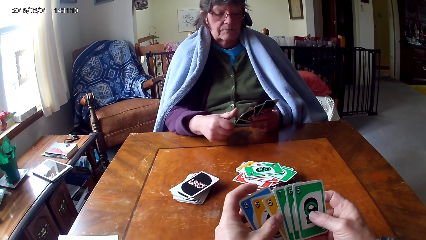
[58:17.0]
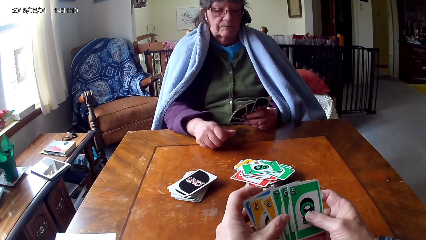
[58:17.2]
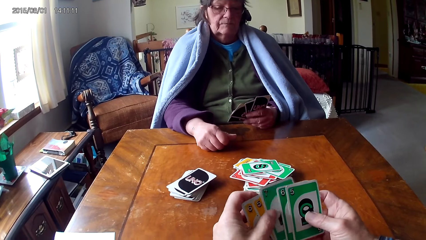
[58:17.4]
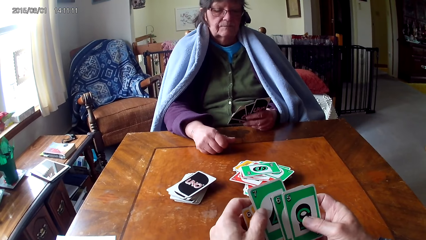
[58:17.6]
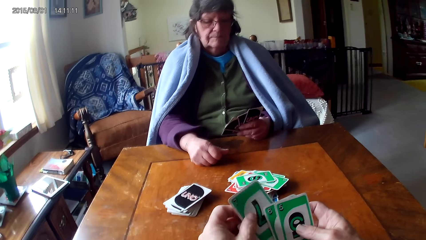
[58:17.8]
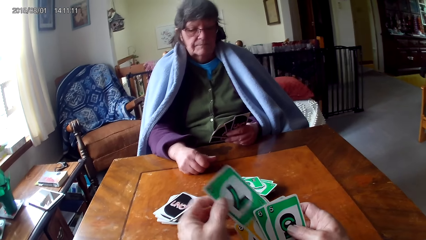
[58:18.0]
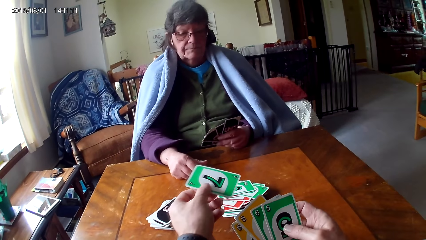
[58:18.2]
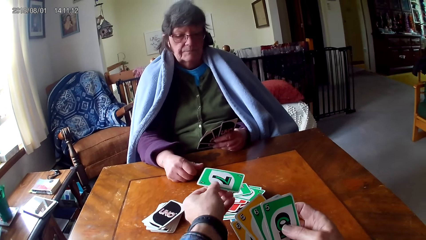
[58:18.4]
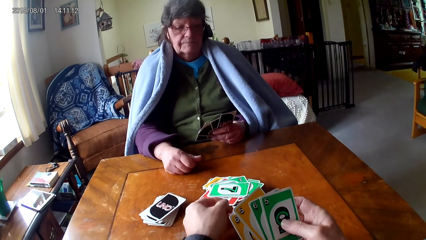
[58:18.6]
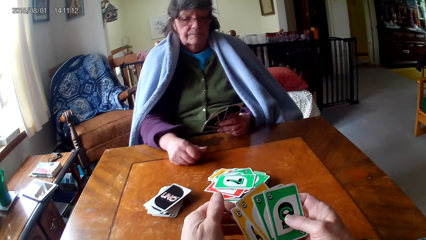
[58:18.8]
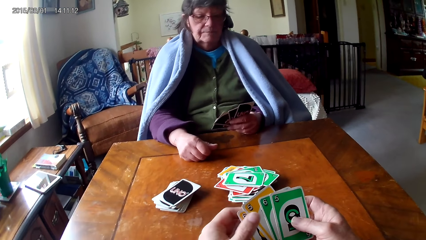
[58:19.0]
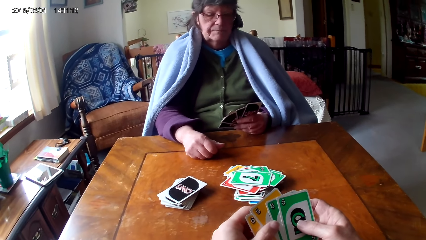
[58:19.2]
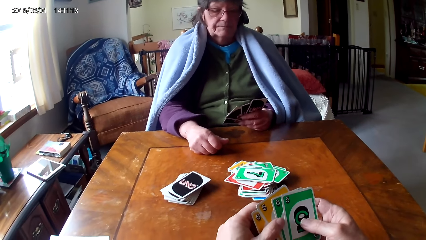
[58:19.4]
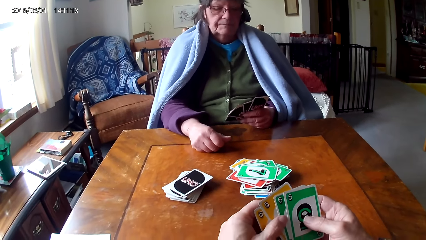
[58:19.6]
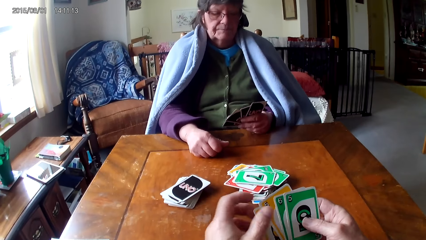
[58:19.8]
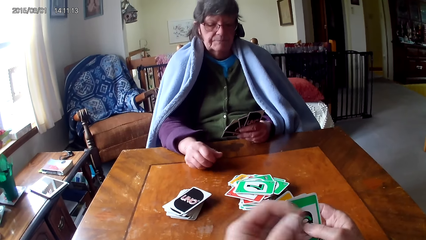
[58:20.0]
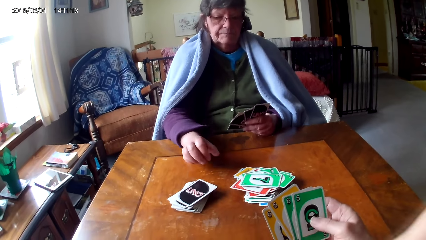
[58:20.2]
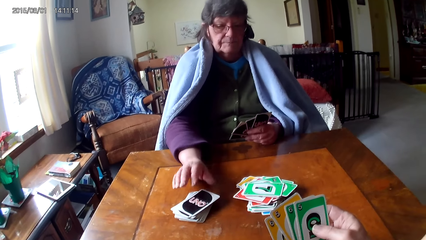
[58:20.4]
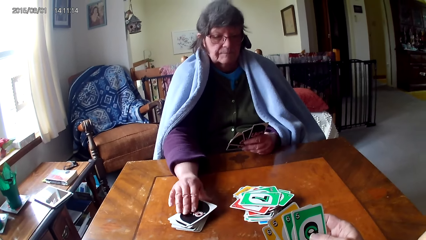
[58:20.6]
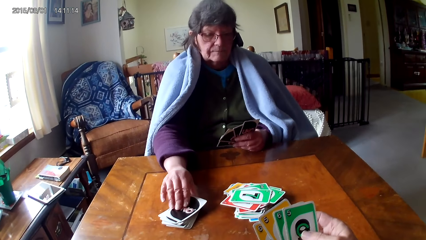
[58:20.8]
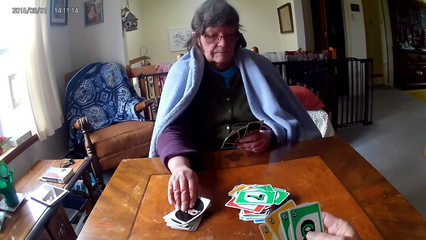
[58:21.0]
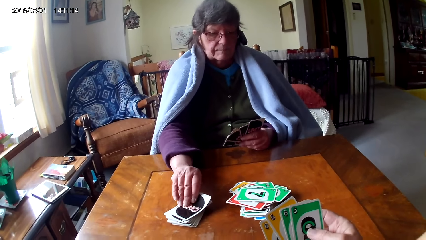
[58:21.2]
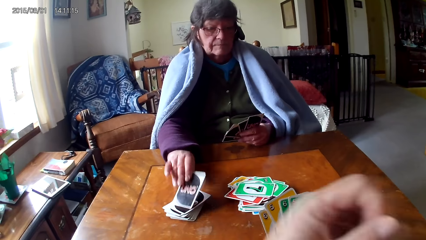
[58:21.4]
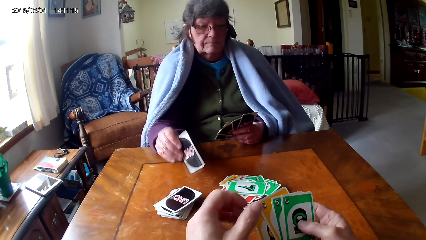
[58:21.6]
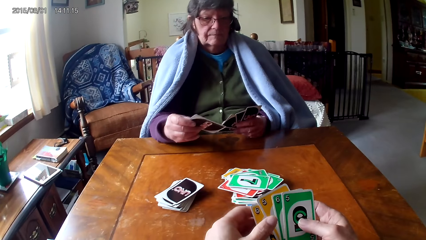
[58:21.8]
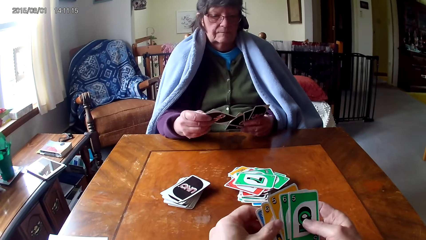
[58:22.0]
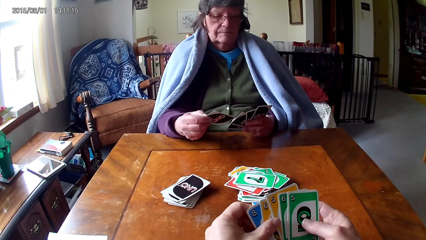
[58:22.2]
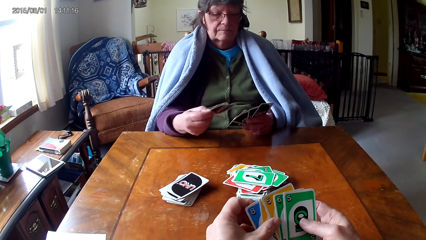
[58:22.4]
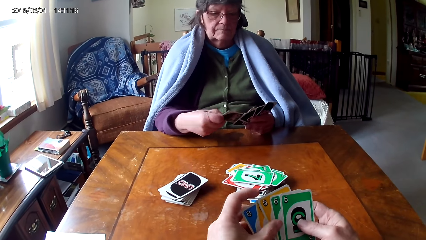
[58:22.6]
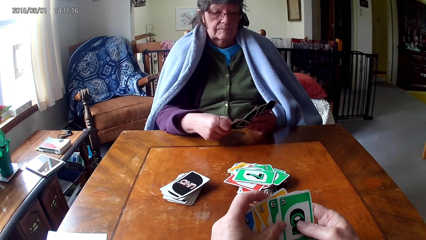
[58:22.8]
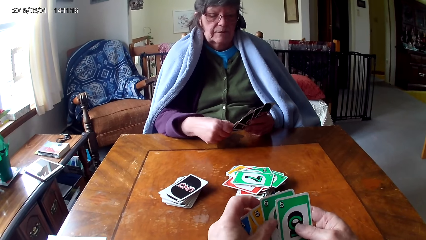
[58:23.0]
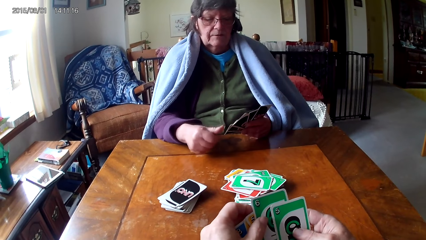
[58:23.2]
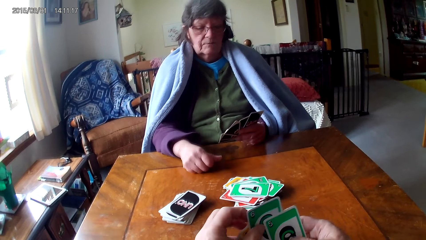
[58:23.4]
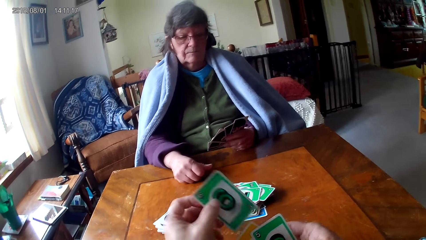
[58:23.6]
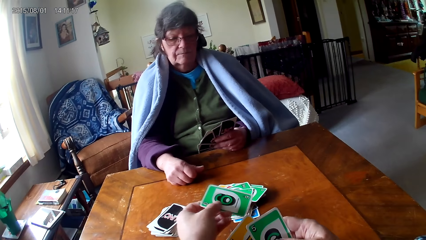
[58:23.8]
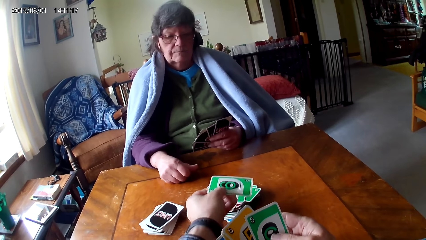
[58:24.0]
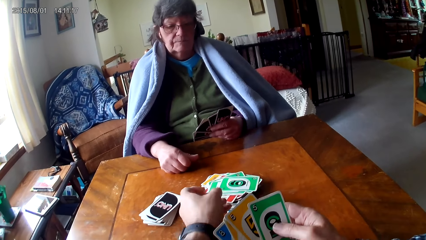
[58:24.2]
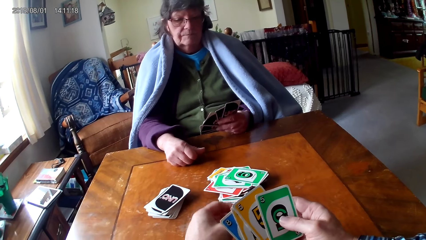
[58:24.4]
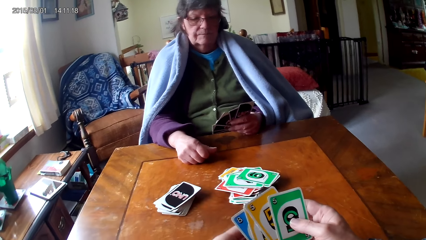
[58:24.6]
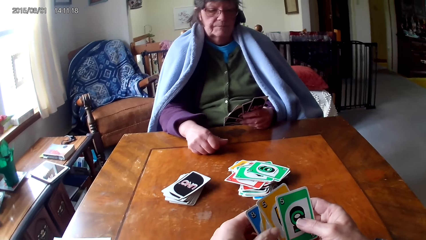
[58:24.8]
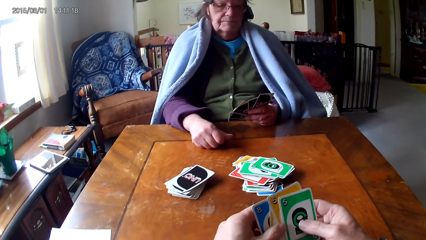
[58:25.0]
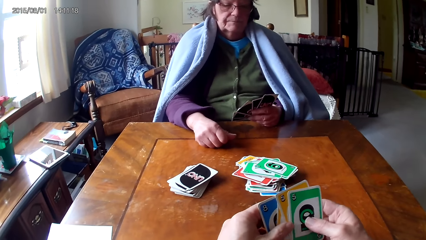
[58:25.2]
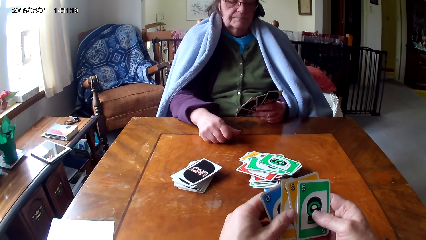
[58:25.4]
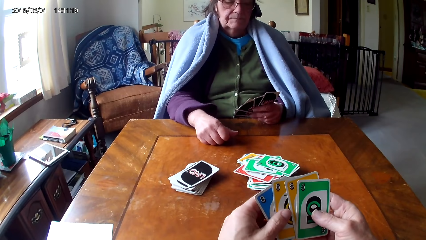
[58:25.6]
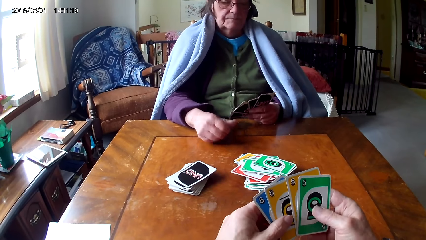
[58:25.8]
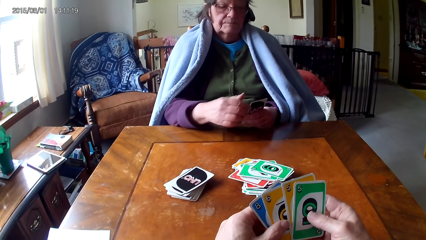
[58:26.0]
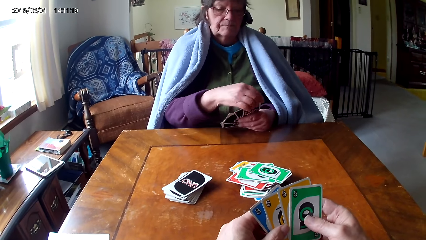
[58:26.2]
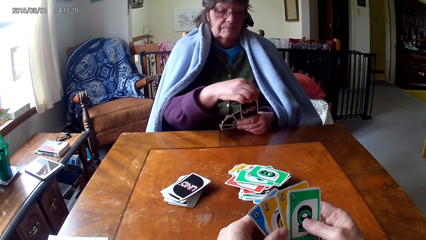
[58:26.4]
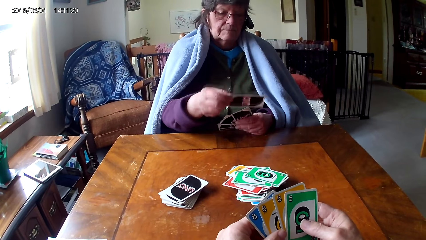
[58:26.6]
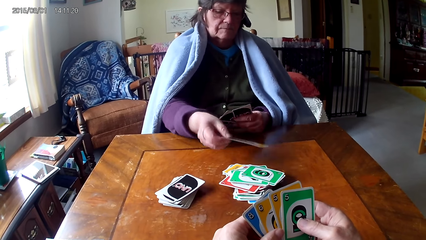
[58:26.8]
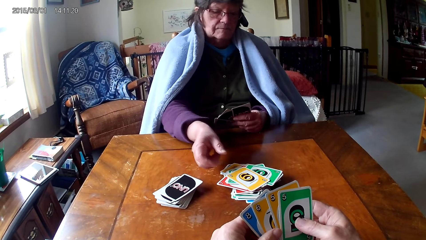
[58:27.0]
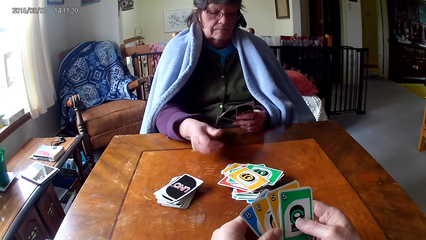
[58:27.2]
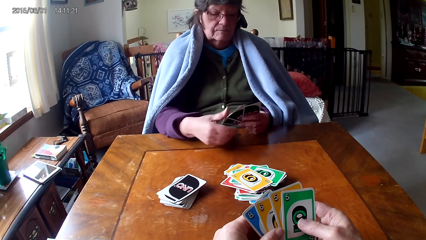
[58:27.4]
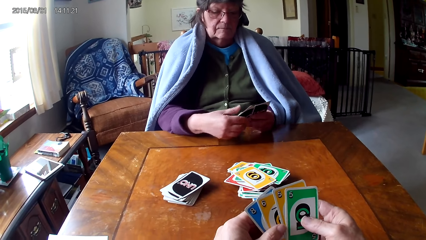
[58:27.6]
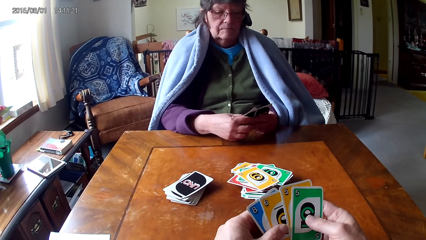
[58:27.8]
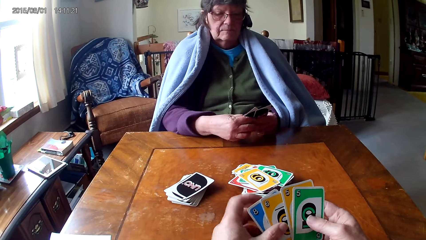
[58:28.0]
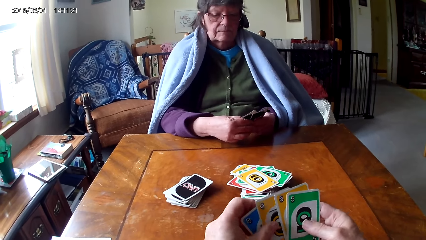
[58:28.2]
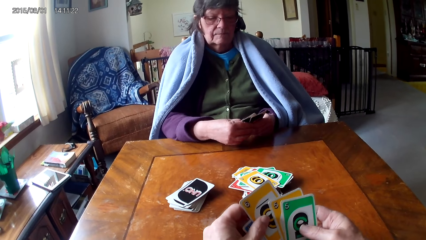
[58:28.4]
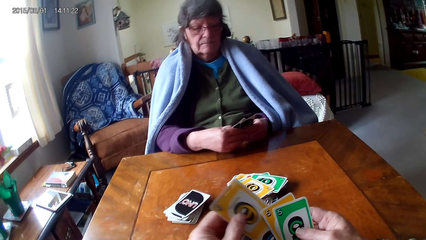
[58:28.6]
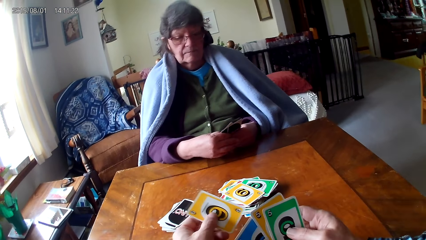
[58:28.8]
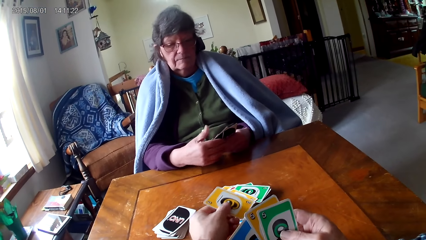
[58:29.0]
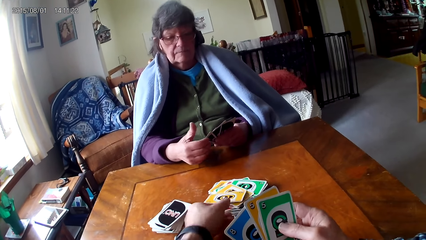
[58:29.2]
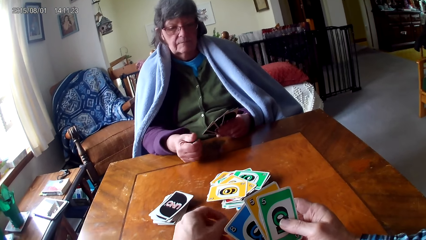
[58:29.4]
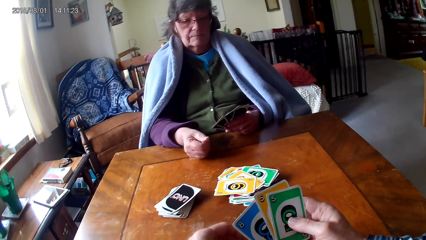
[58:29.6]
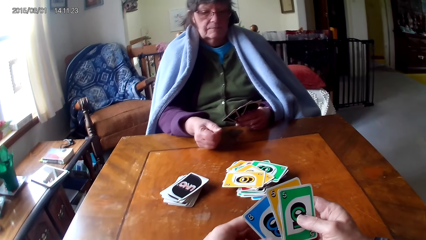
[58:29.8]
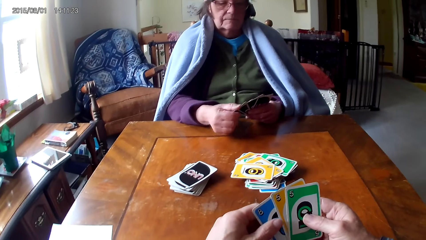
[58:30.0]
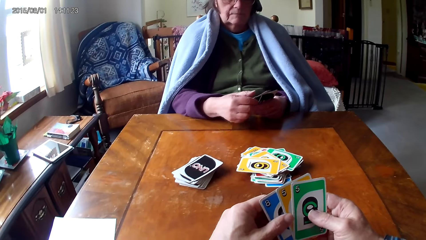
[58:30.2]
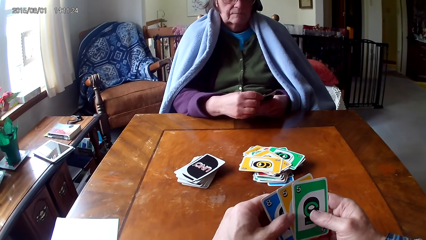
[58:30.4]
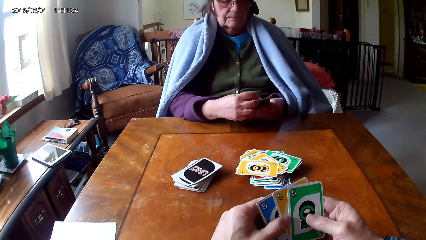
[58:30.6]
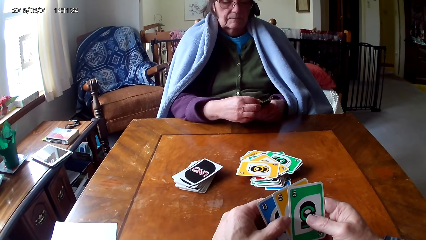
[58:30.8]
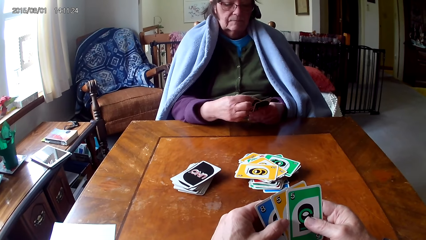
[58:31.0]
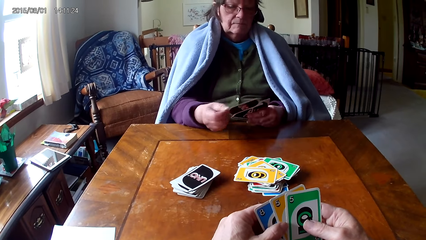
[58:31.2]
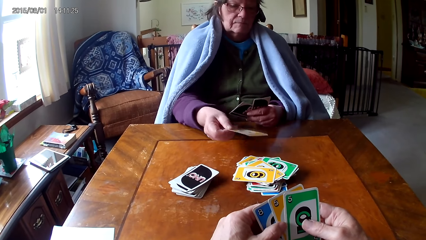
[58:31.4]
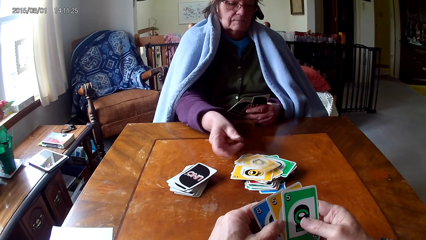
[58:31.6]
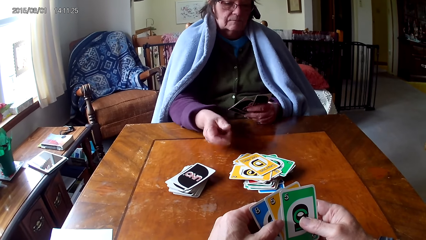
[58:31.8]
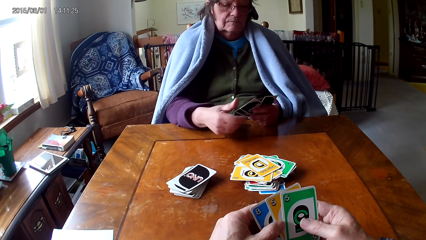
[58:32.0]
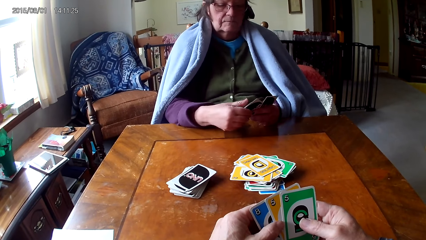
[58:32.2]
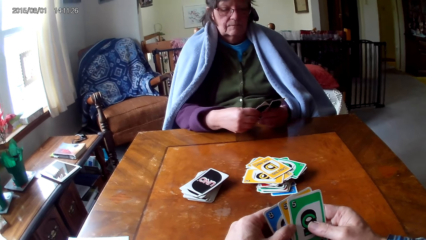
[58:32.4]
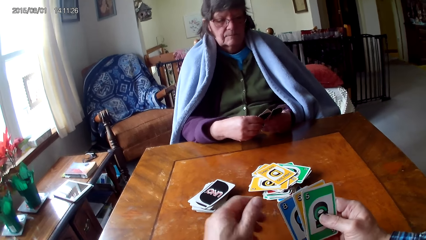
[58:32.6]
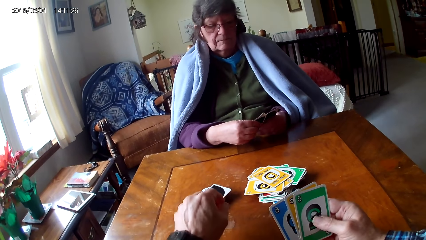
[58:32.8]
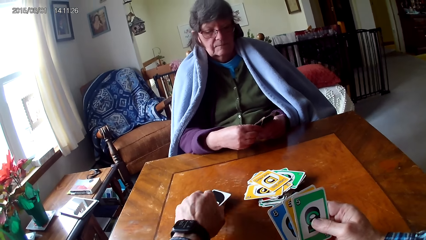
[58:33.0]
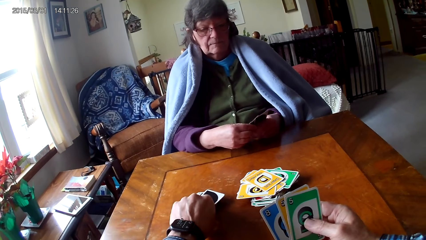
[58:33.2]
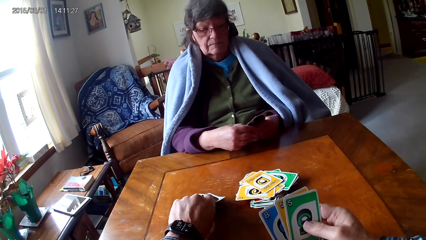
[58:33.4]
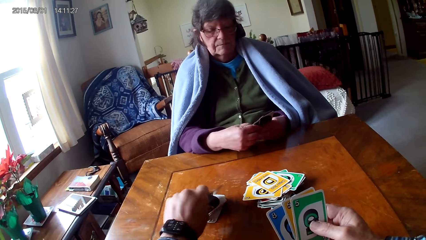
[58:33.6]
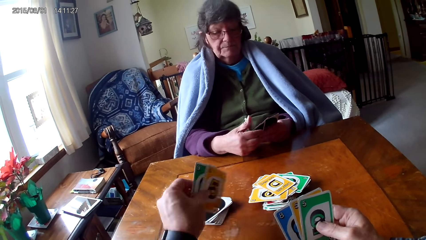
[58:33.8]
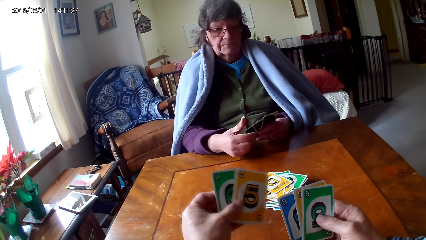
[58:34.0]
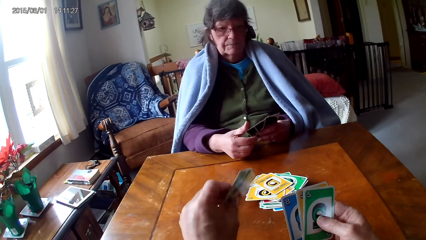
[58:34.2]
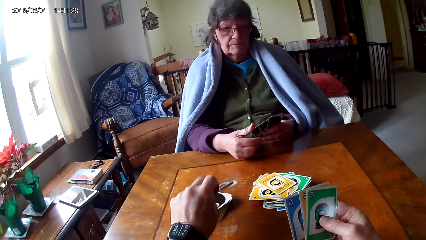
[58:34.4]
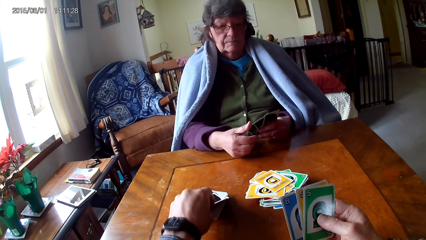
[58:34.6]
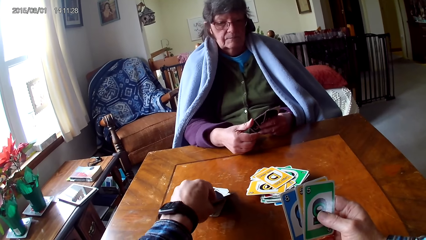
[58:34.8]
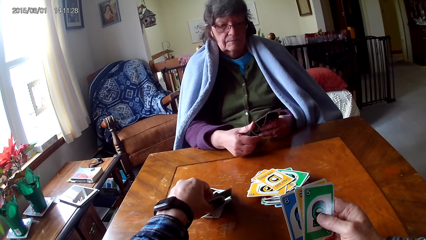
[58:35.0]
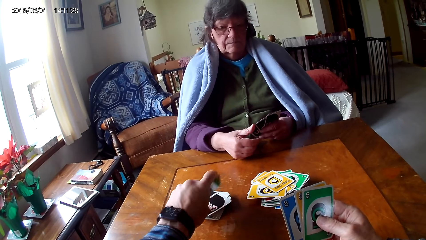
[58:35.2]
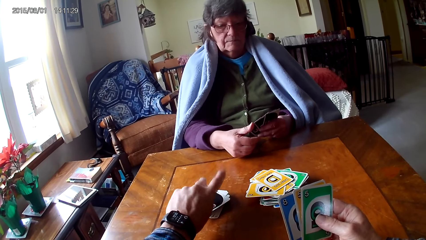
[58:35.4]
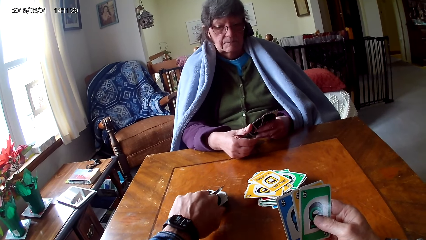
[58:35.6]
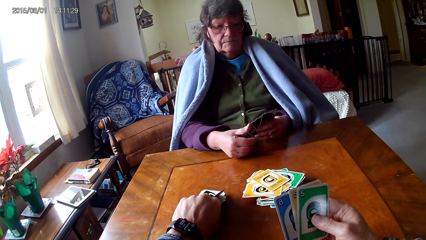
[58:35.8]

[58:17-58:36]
The camera wearer puts a card on the table. They look at a person pick up a card. They put a card on the table. They look at the person put a card on the table. They put a card on the table. They look at the person put a card on the table. They pick up a card.
